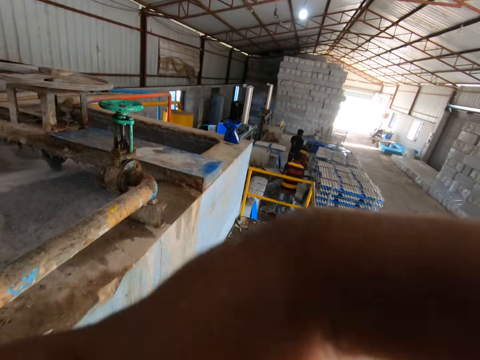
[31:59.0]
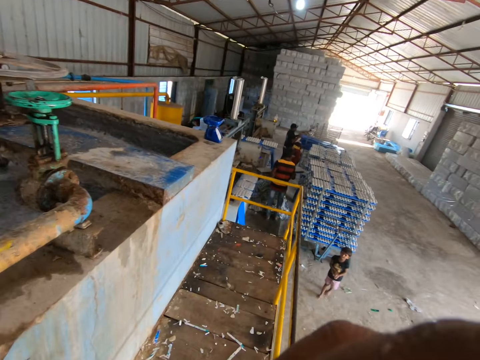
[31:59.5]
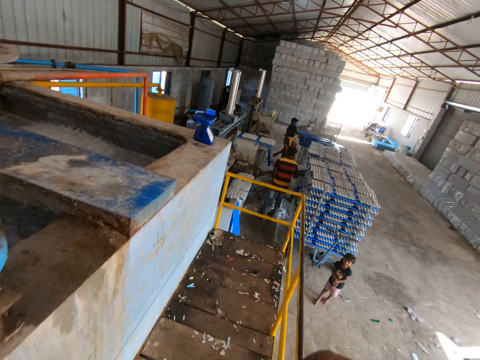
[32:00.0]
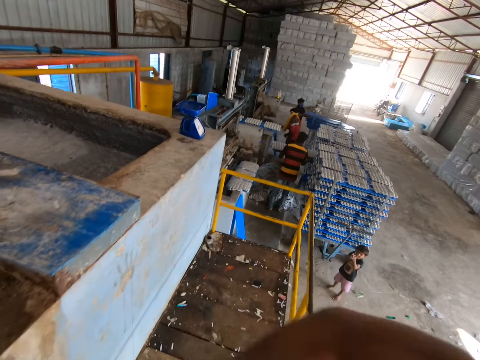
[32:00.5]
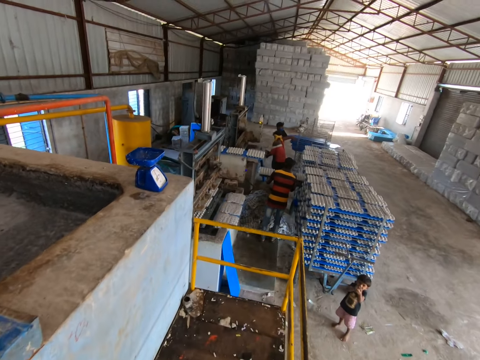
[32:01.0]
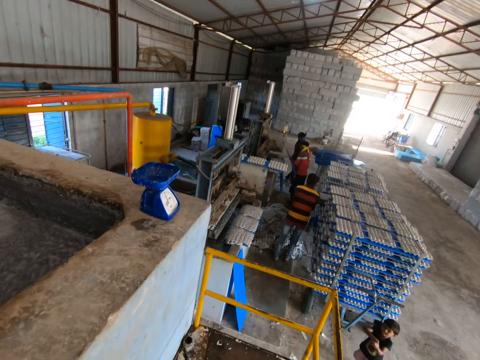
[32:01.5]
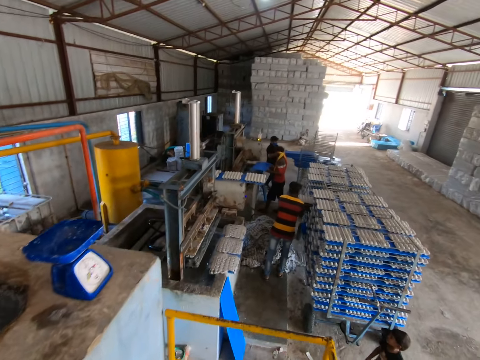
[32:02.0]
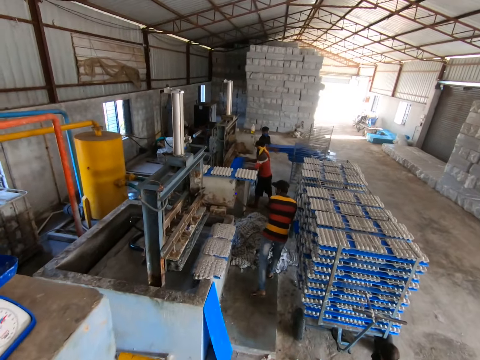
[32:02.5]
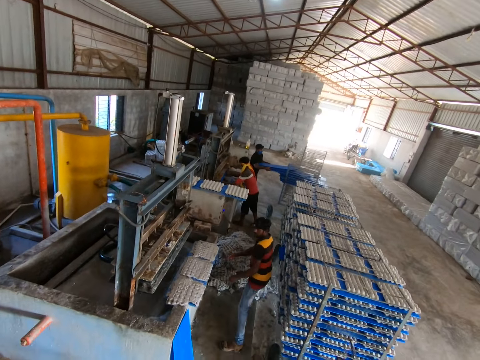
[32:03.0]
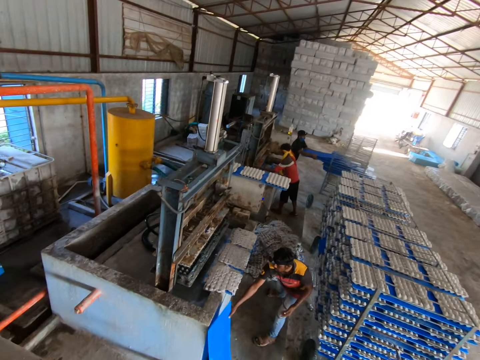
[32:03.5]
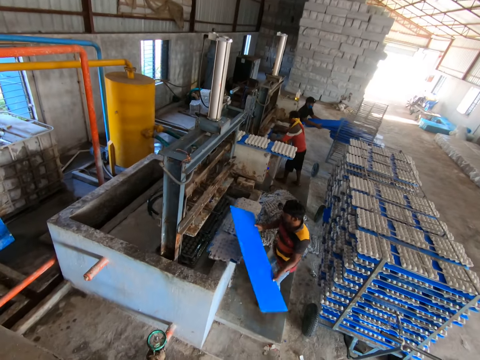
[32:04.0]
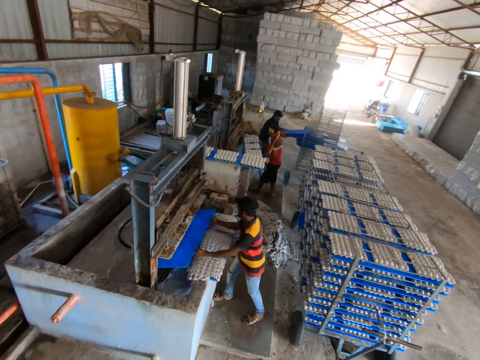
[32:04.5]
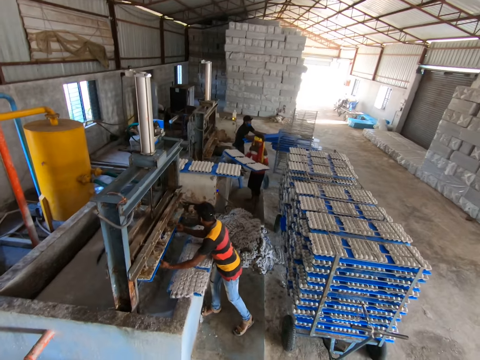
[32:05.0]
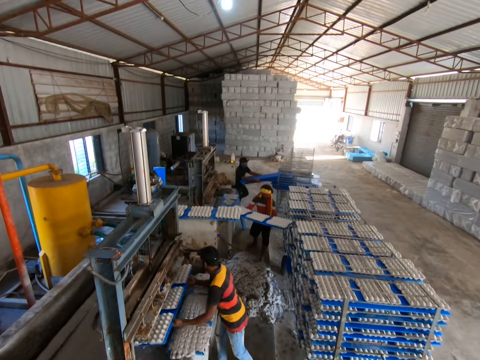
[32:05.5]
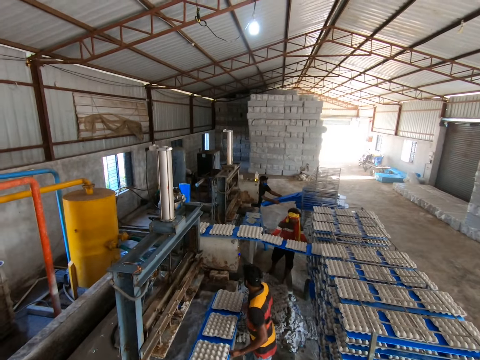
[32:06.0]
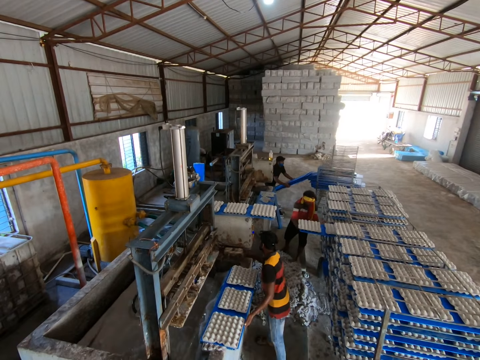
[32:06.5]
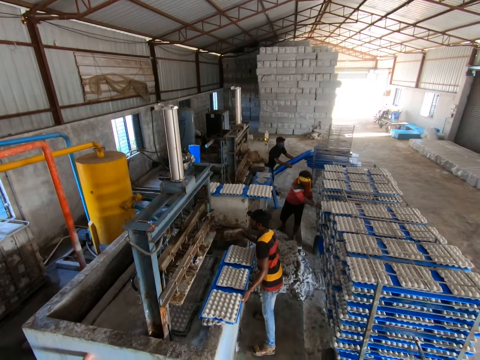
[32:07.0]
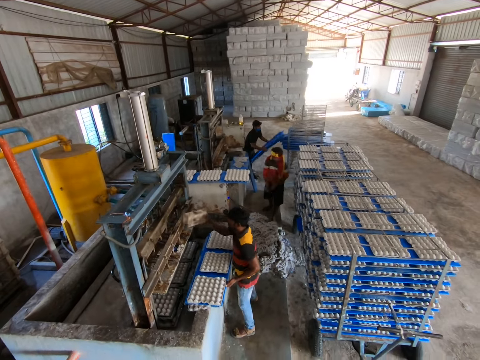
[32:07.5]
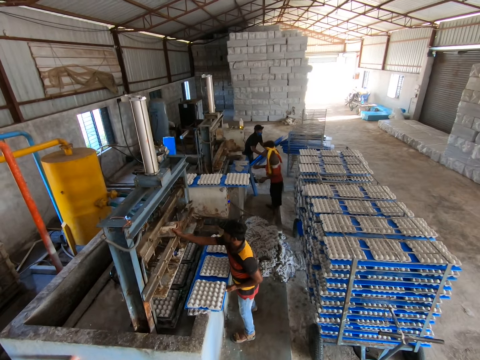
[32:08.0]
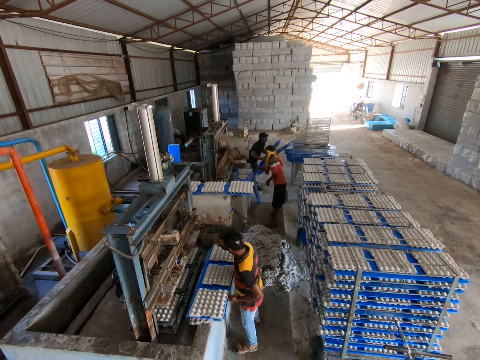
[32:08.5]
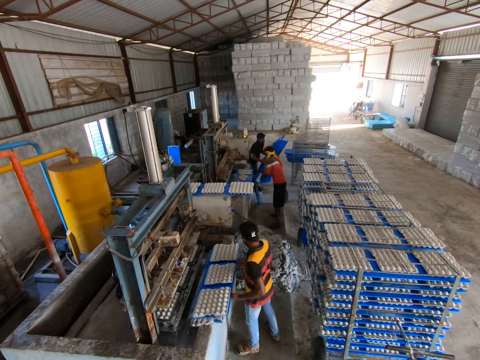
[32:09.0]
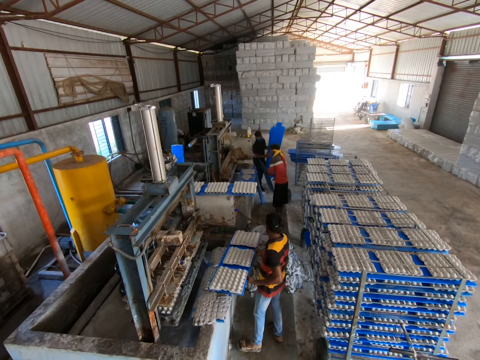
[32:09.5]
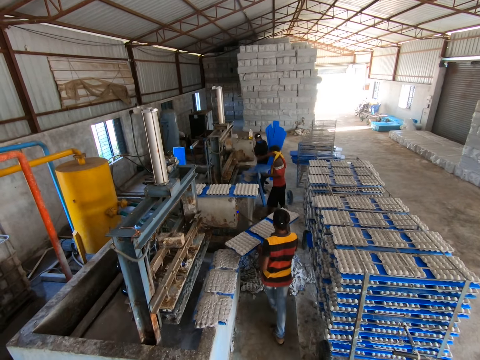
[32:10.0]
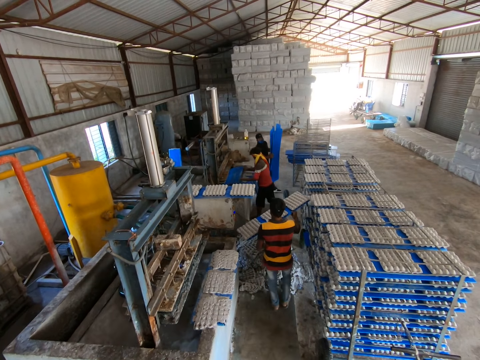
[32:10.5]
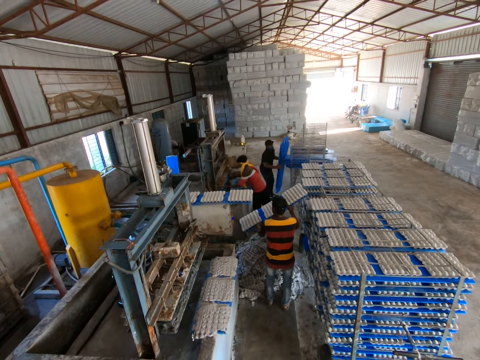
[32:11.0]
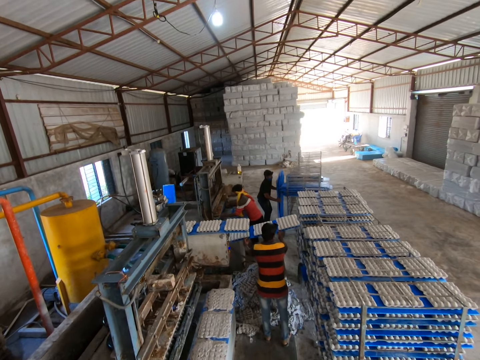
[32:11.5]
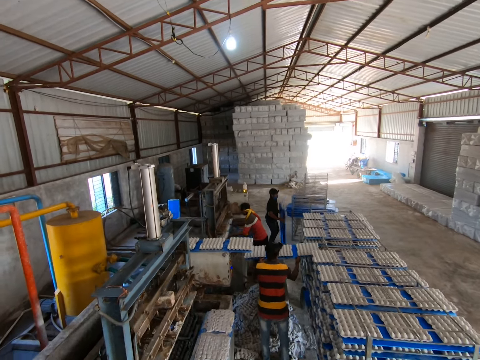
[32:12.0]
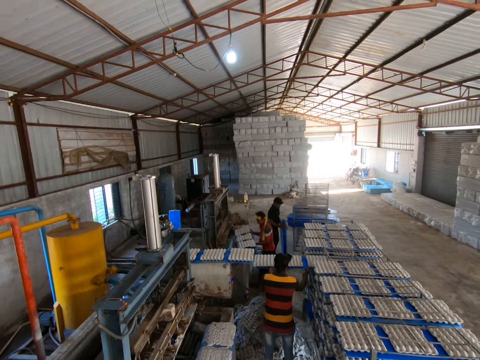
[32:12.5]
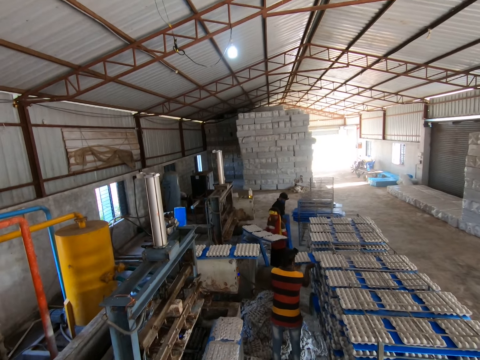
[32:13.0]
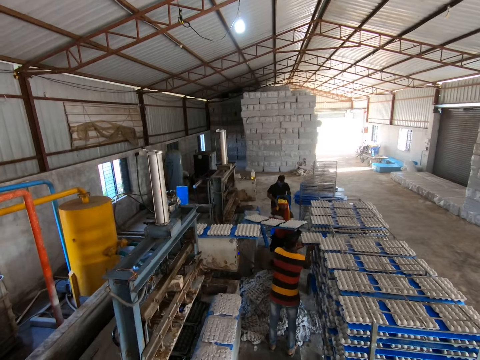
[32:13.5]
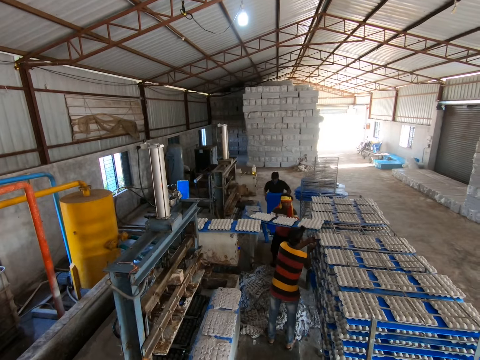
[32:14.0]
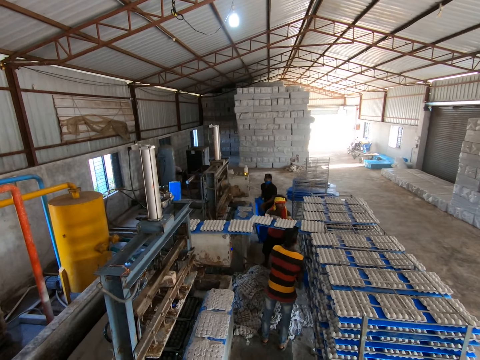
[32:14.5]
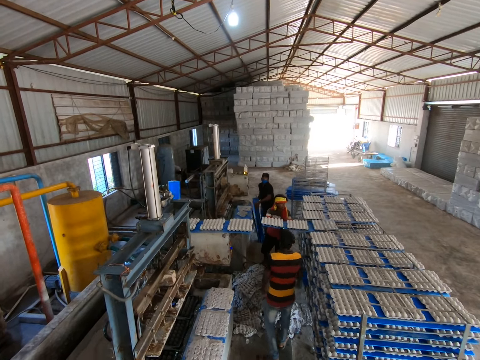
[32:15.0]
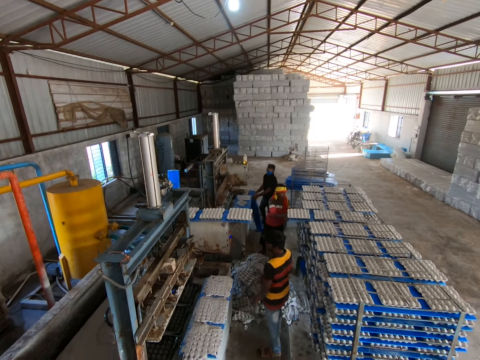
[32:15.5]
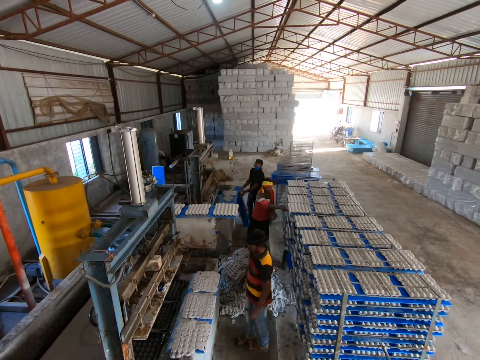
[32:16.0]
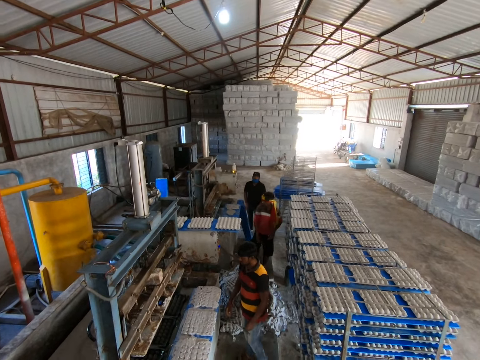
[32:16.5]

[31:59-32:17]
The camera wearer adjusts the camera with his left hand. A man packs some trays from a tray stack with both hands. Another man inserts a tray into a molding machine with both hands. A third man picks a tray from the floor with his right hand. The third man holds the tray with both hands. The second man removes the tray of fiber egg trays from the molding machine with both hands. The third man inserts the tray into the molding machine with both hands. The third man removes the tray of fiber egg trays from the molding machine with both hands. The second man puts the tray of fiber egg trays in a tray rack with both hands. The third man drops the tray of fiber egg trays on a concrete slab with both hands. The third man picks a concrete block from the concrete slab with his right hand. The third man drops the concrete block on the molding machine with his right hand. The camera wearer looks around. The second man picks a tray from the floor with his right hand. The third man picks the tray of fiber egg trays from the concrete slab with both hands. The second man holds the tray with both hands. The second man inserts the tray in the molding machine with both hands. The first man drops the trays on the floor with both hands. The third man puts the tray of fiber egg trays in the tray rack with both hands. The camera wearer interacts with the third man, the second man and the first man. The second man removes the tray of fiber egg trays from the molding machine with both hands. The first man moves the trays on the floor with both hands. The second man puts the tray of fiber egg trays in the tray rack with both hands. The first man rests the trays on a concrete block with both hands.

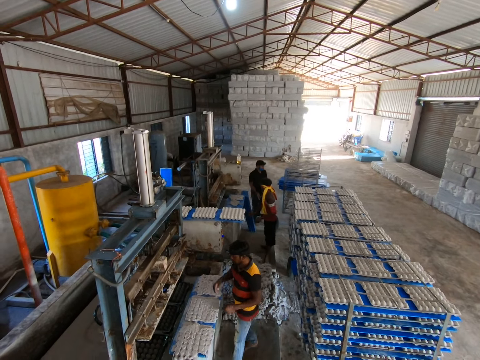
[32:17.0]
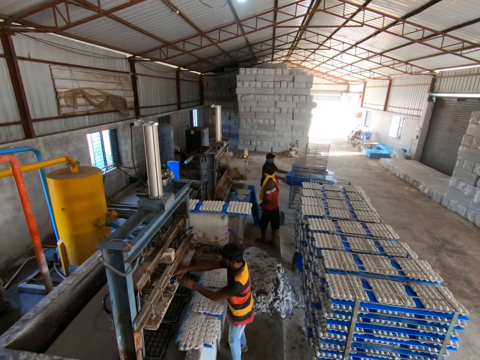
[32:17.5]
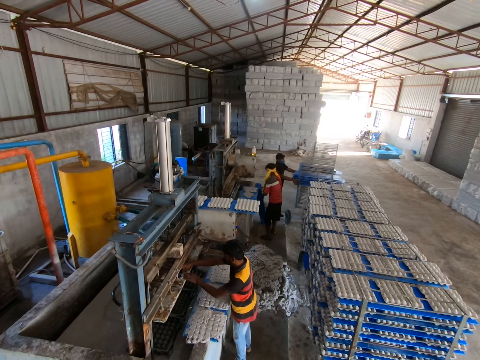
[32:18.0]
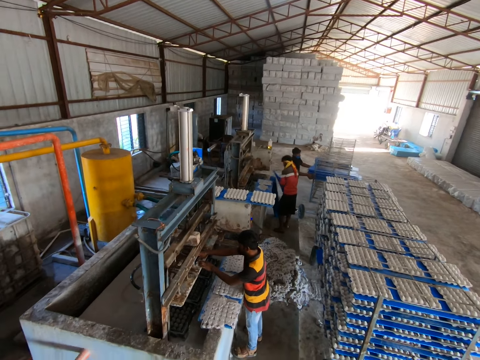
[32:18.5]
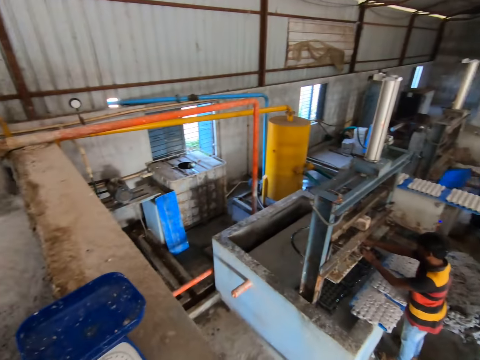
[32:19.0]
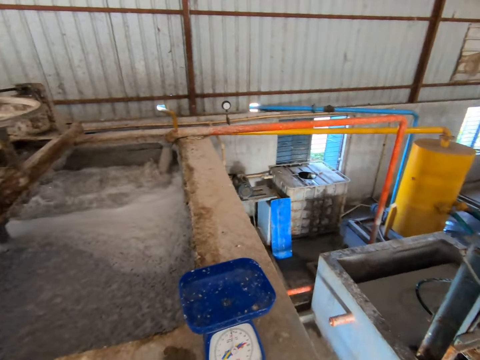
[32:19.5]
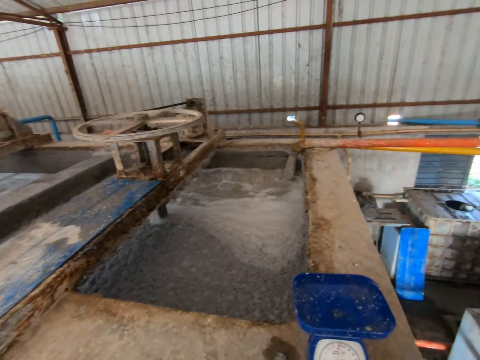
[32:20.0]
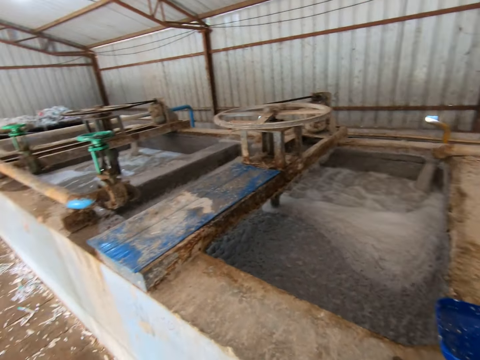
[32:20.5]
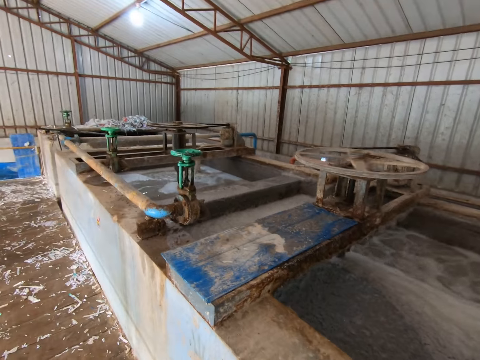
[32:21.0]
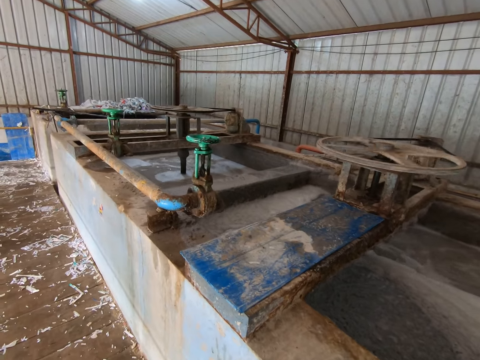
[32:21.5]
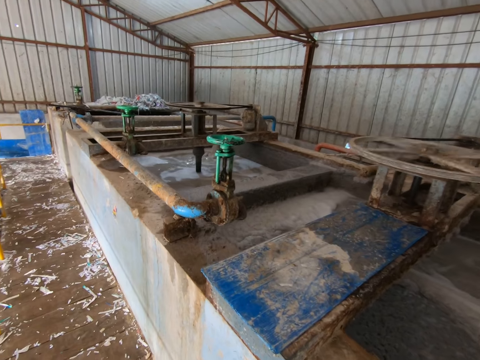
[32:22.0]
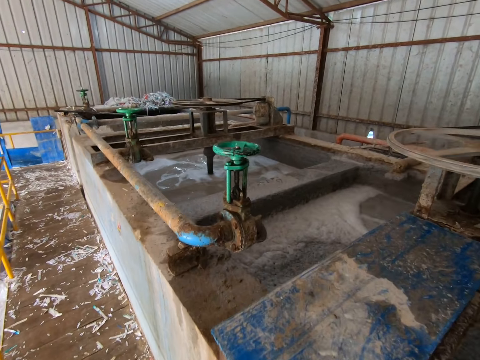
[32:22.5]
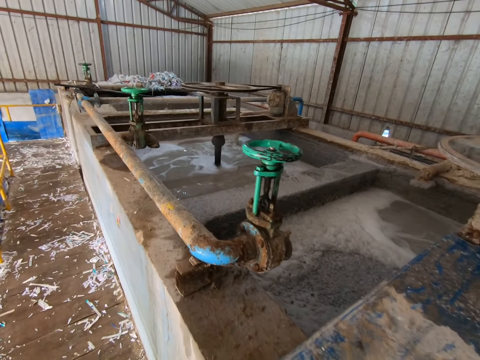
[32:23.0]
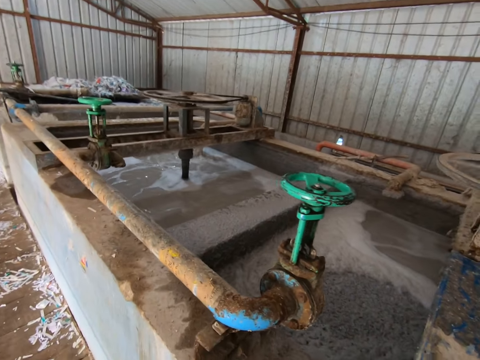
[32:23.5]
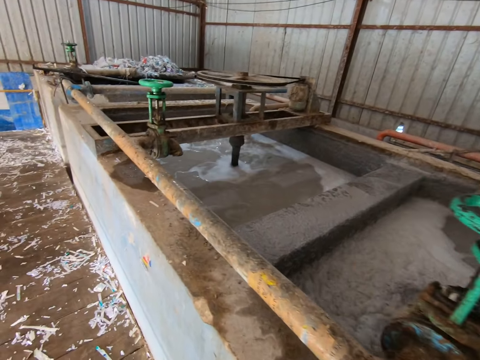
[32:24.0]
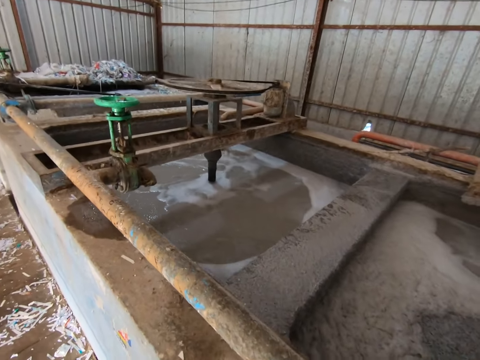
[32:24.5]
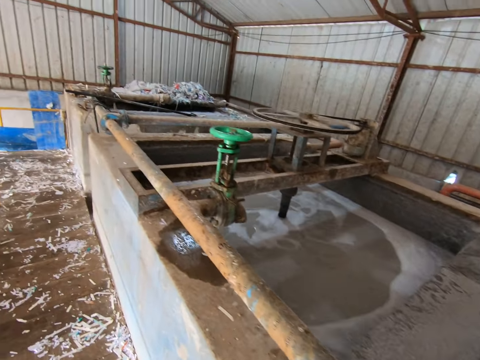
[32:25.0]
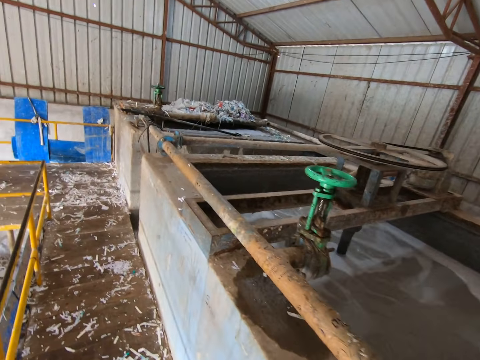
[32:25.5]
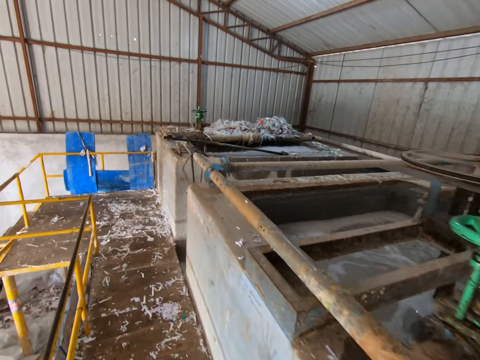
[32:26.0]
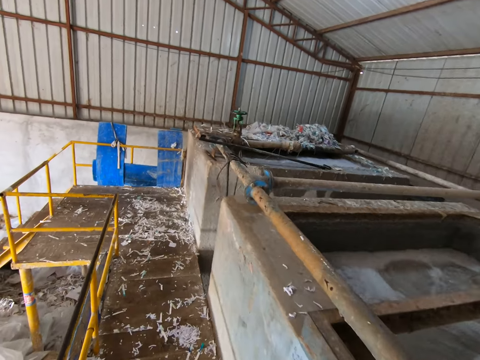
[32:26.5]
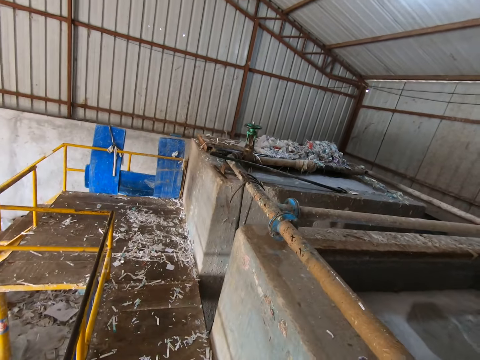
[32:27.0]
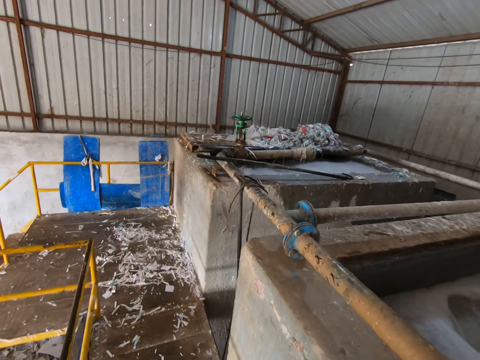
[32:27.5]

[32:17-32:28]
A man operates the molding machine with both hands. Another man holds some trays on the tray stack with both hands. A third man picks up a tray from the floor with both hands. The camera wearer walks around.
